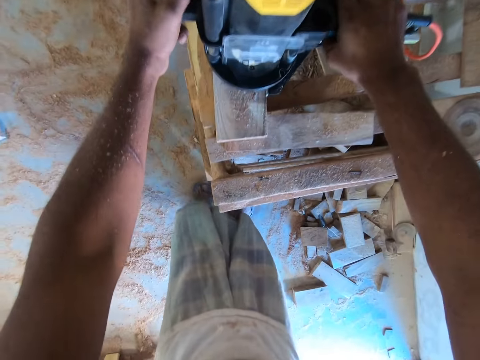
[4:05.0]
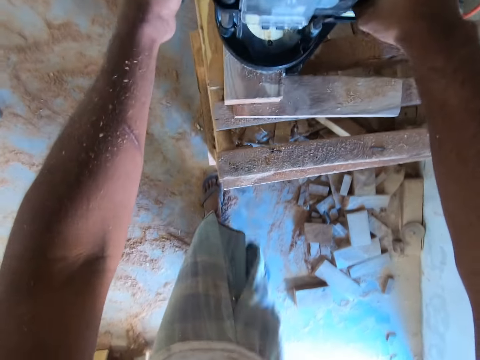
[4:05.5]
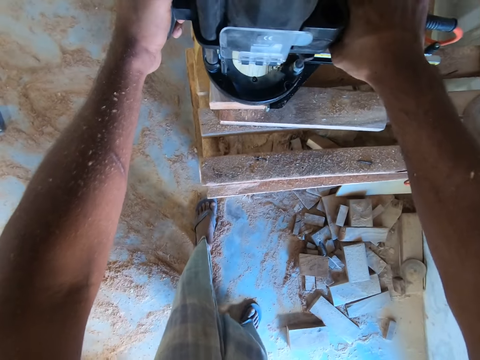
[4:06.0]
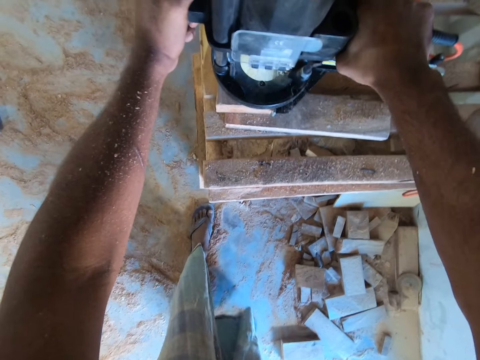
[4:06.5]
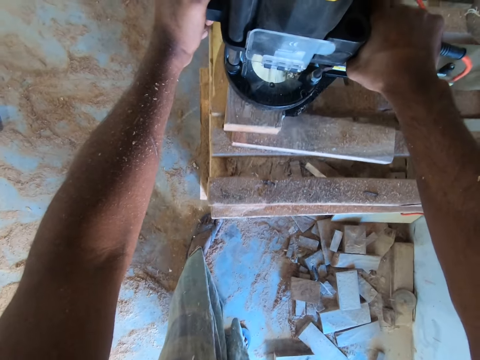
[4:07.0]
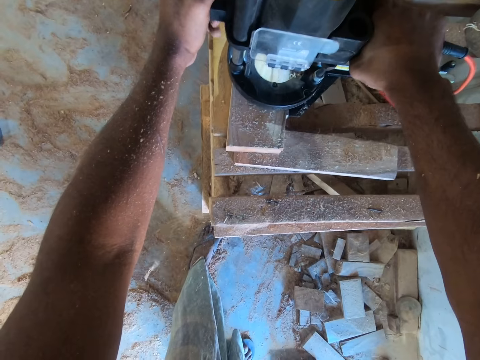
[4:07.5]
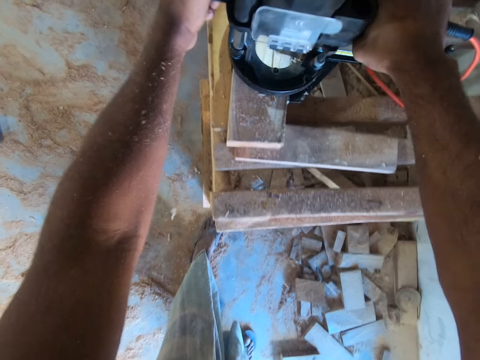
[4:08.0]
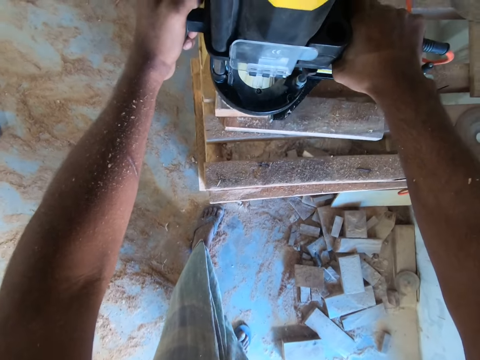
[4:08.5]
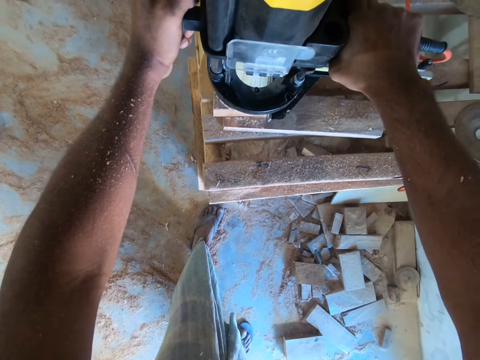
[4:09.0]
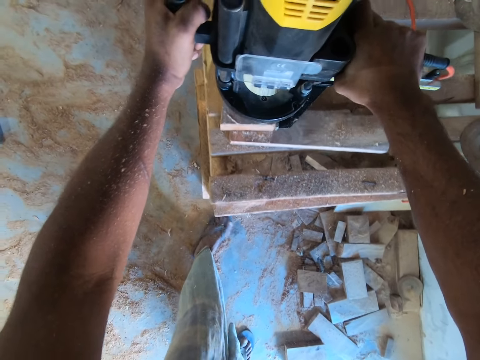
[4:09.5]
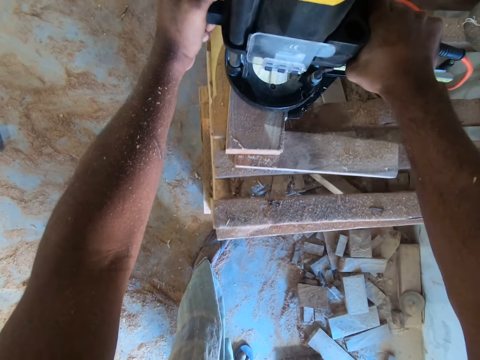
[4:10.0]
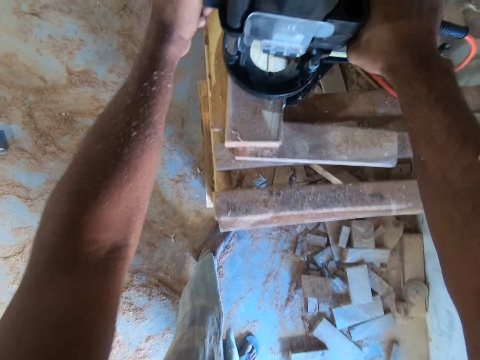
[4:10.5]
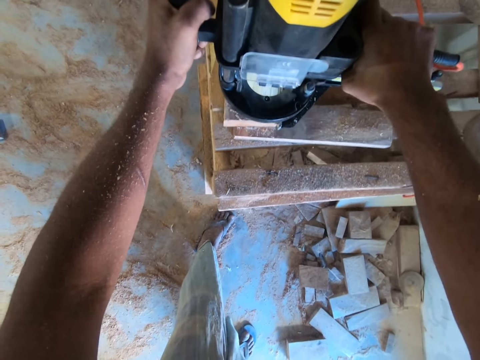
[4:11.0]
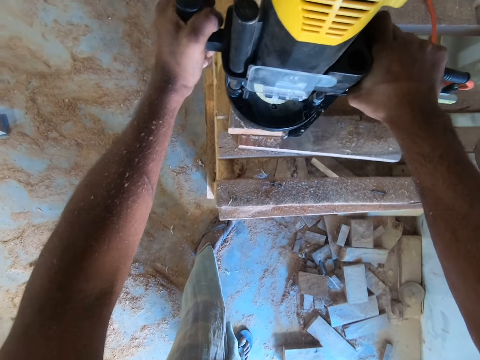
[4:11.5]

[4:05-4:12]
The camera wearer holds the wood cutter on the wood on the wooden table with both hands. He cleans the wood with a sander machine. He drills the wood on the wooden table with the wood cutter in both hands.

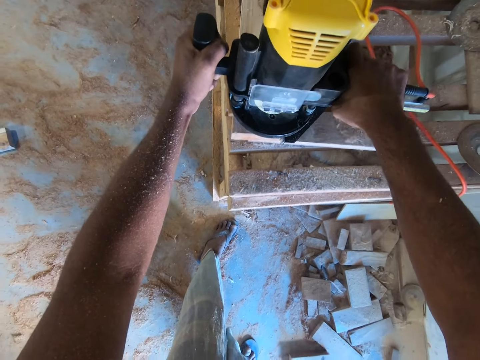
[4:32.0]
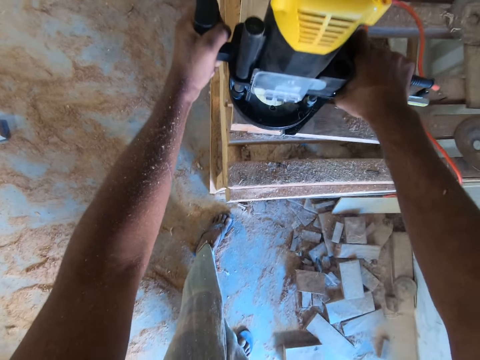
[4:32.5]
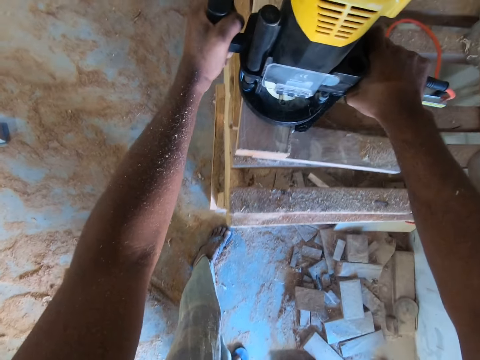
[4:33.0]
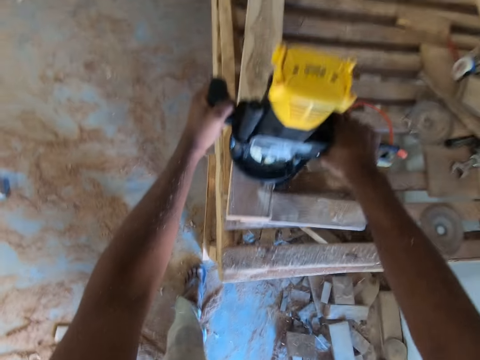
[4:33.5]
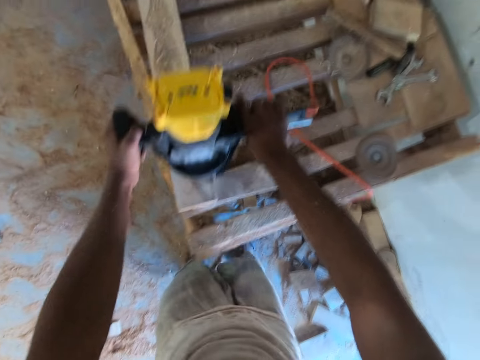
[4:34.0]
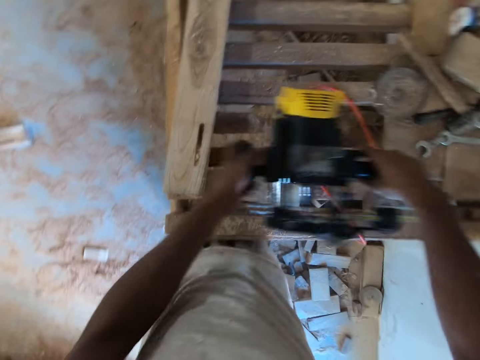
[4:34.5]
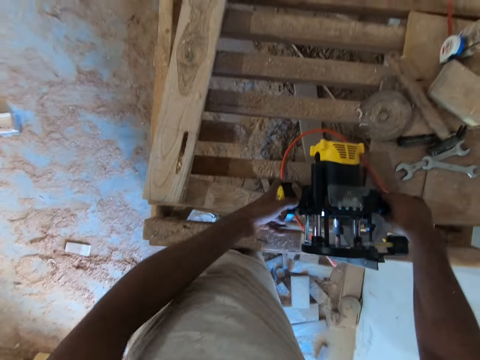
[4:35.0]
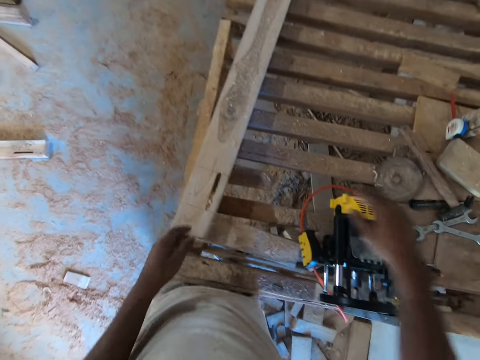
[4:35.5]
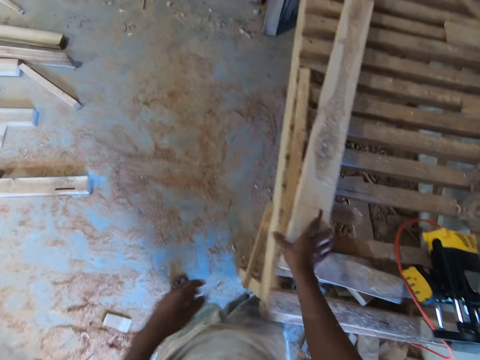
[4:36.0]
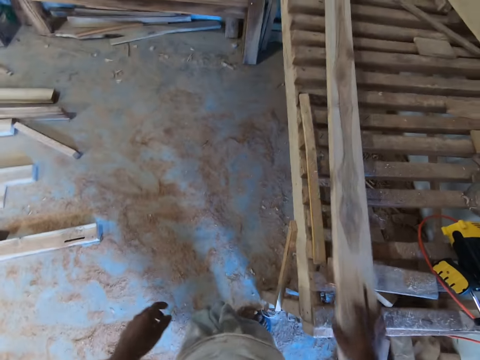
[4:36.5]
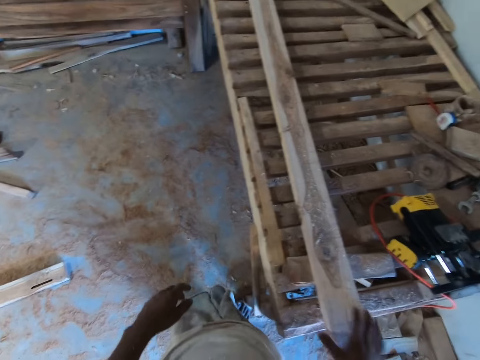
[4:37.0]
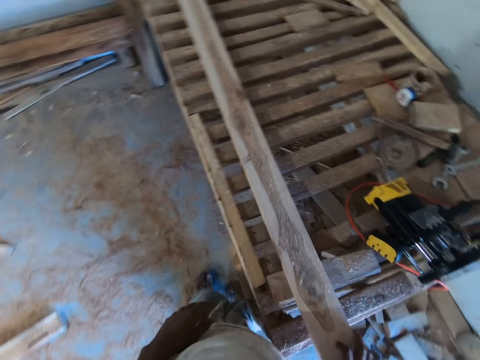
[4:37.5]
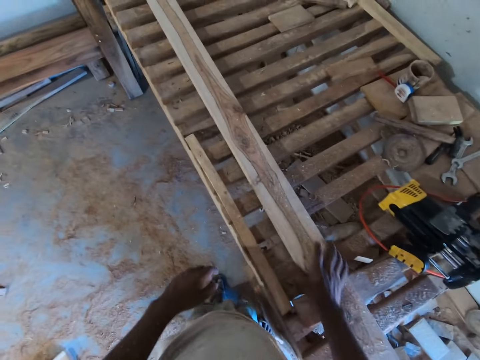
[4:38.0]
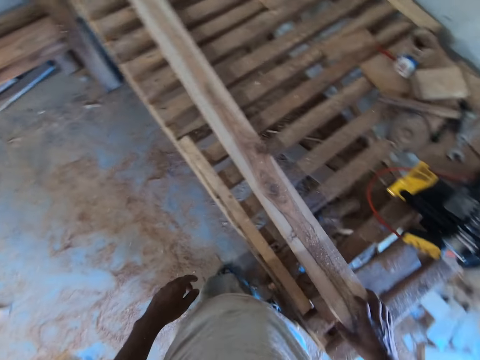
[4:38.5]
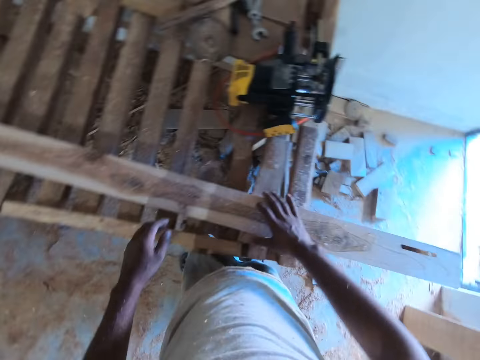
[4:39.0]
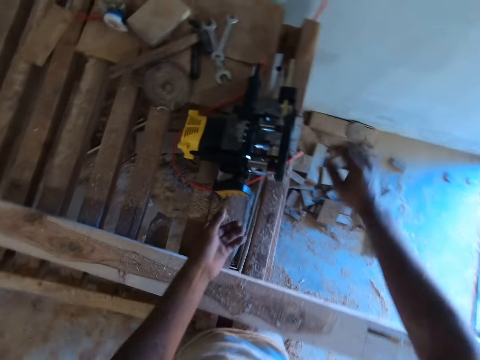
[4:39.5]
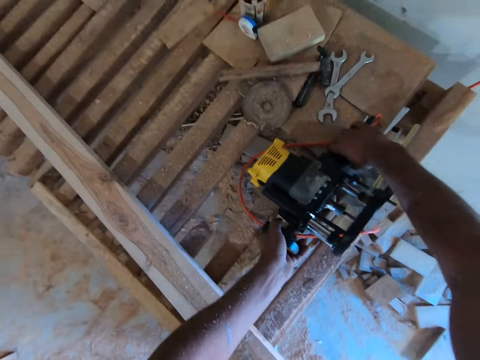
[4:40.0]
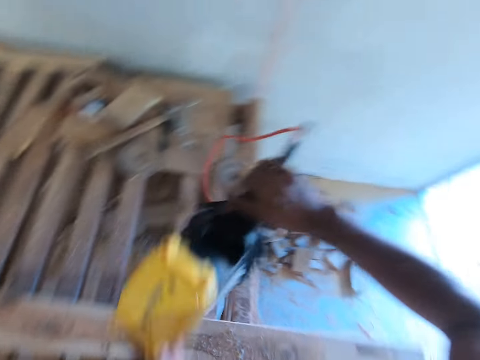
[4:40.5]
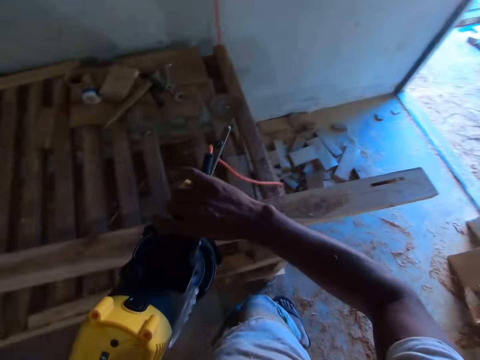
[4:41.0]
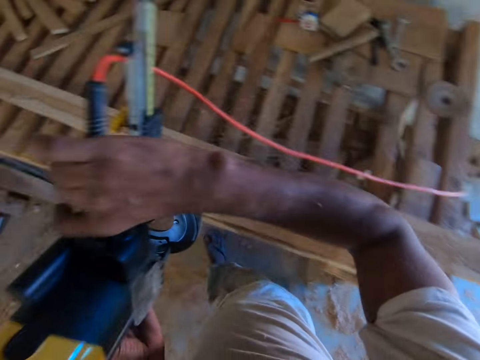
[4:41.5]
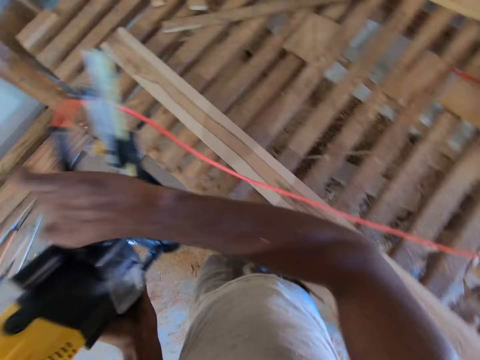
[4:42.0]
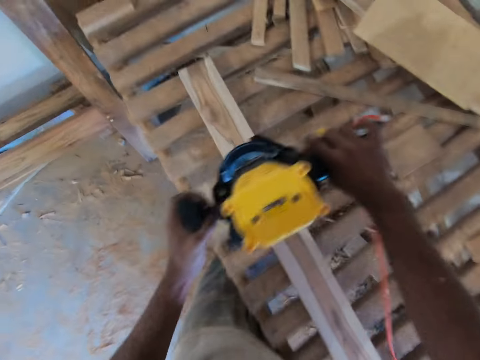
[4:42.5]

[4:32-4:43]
The camera wearer picks up the wood cutter or sander machine on the wood on the wooden table with both hands. He drops the wood cutter on the wooden table with both hands. He moves the wood on the wooden table with his right hand. He holds the wood. He picks up the wood cutter on the wooden table with both hands. He holds the sander machine.

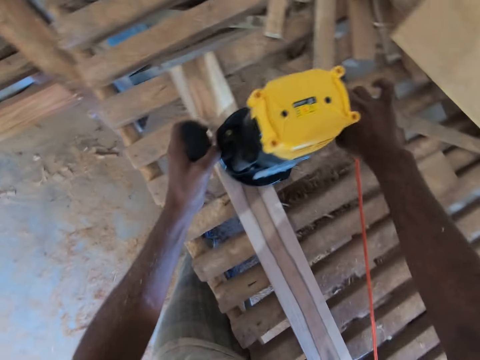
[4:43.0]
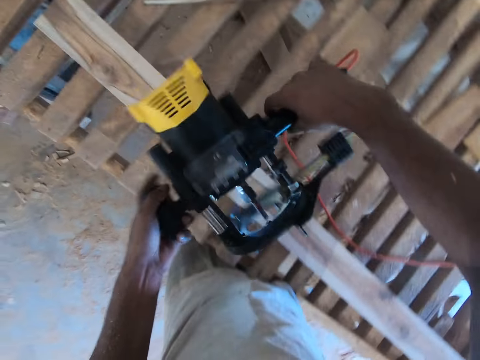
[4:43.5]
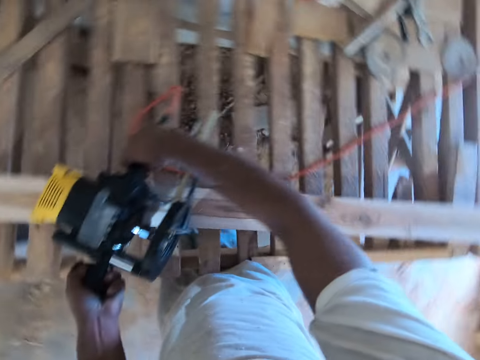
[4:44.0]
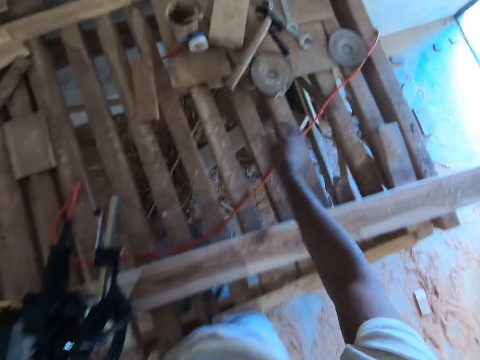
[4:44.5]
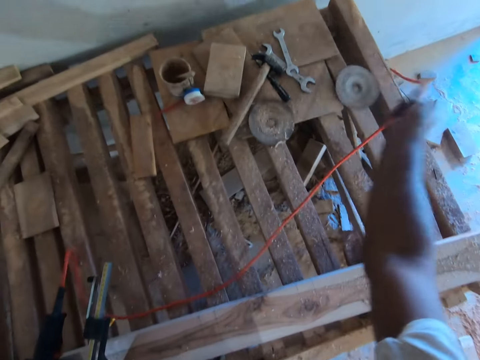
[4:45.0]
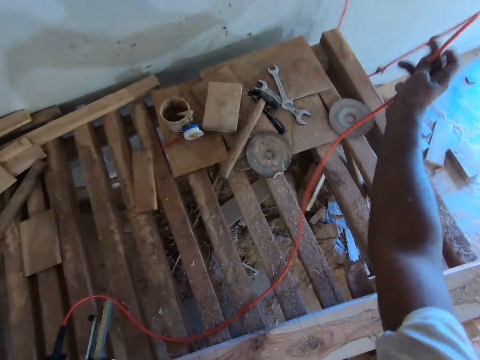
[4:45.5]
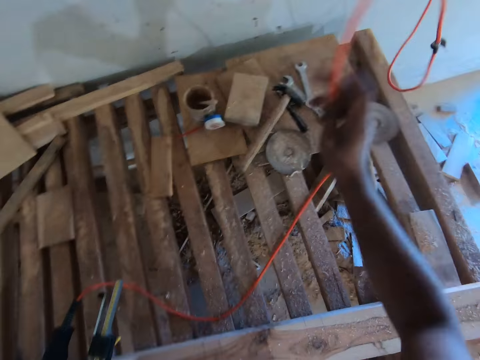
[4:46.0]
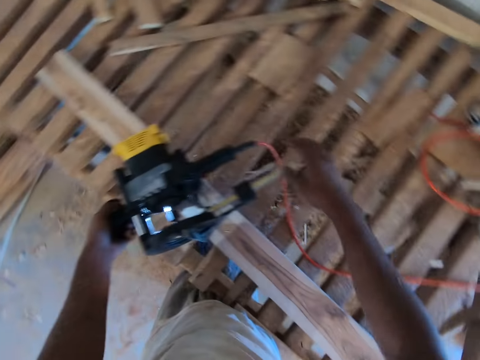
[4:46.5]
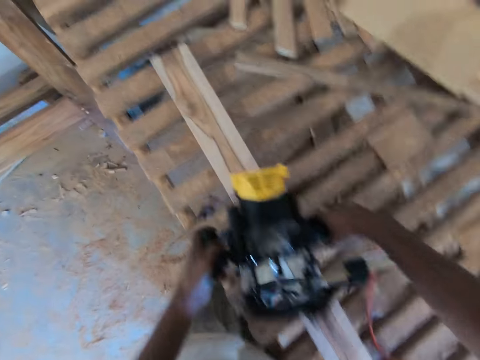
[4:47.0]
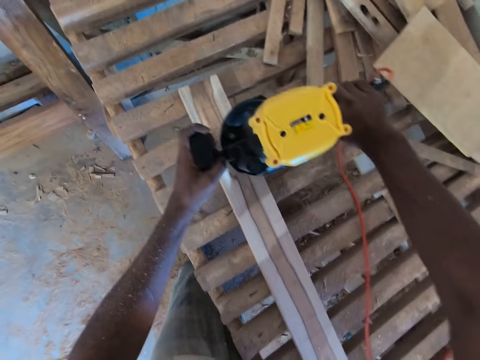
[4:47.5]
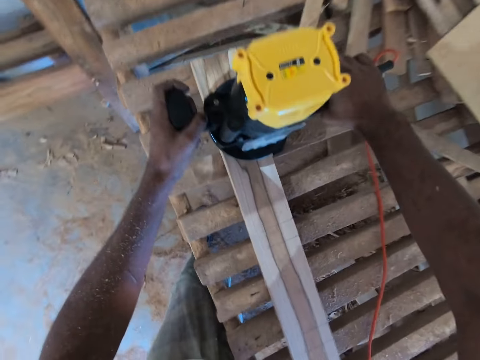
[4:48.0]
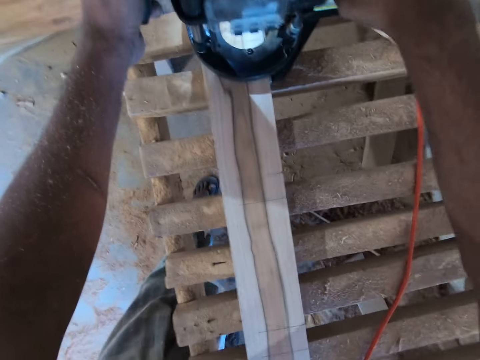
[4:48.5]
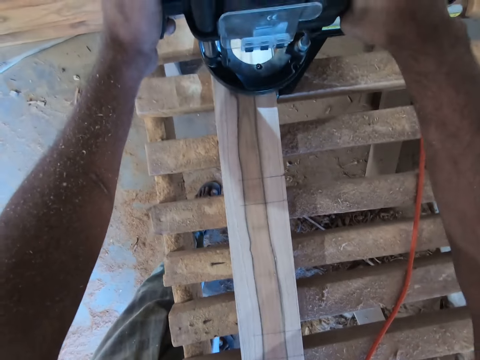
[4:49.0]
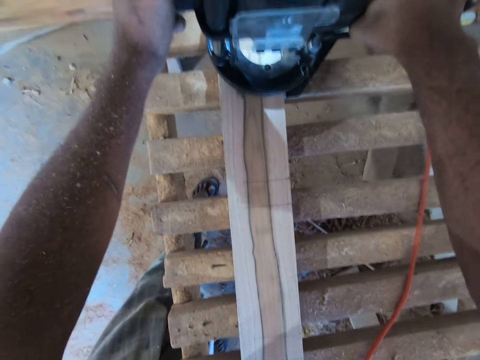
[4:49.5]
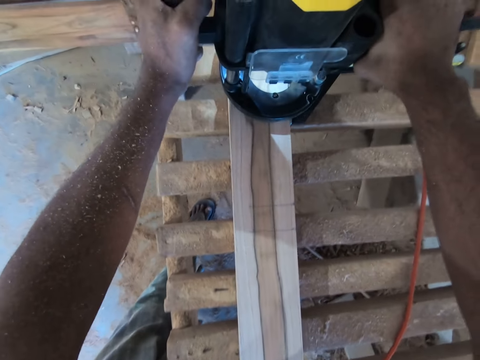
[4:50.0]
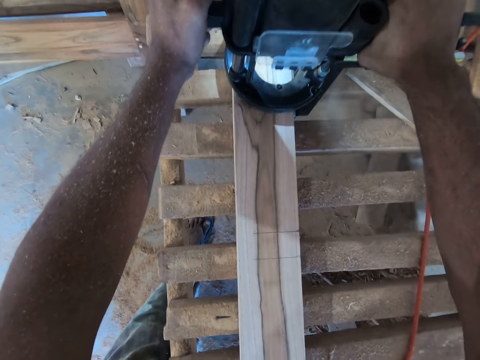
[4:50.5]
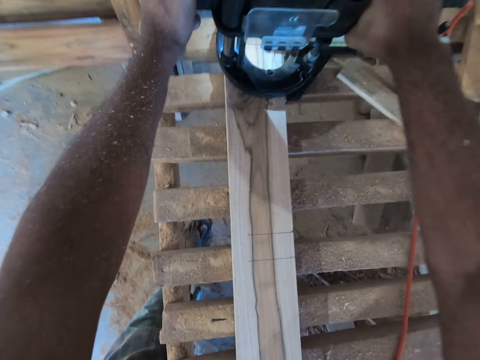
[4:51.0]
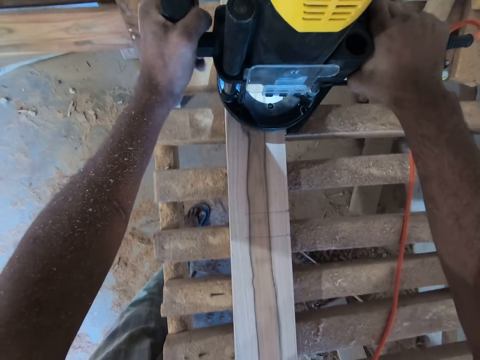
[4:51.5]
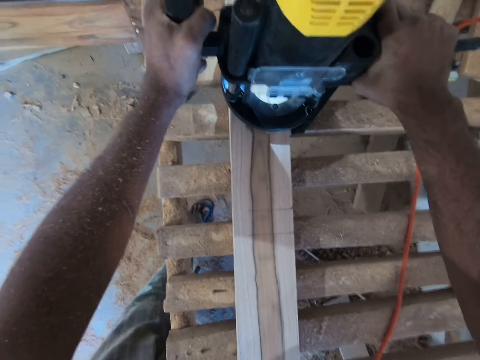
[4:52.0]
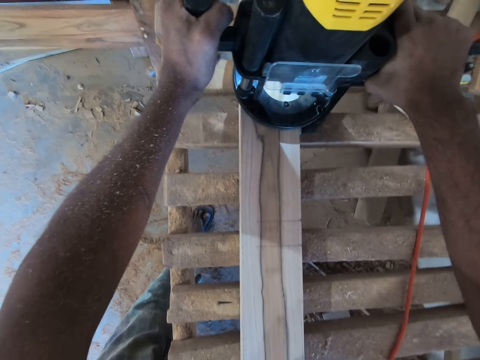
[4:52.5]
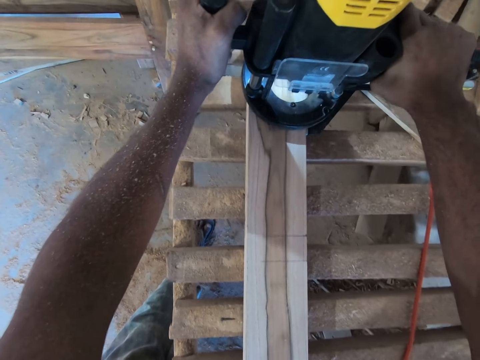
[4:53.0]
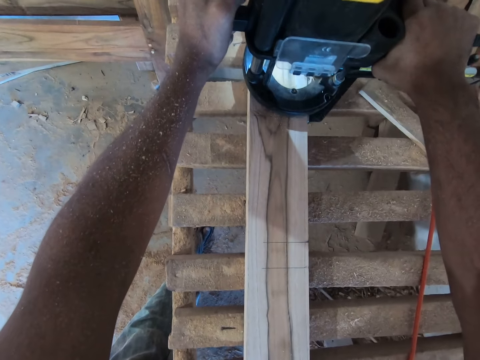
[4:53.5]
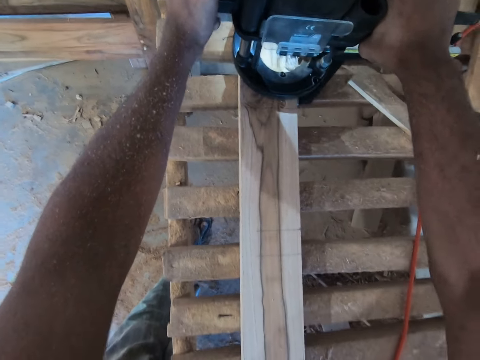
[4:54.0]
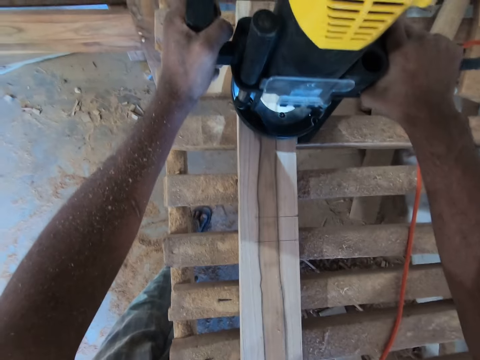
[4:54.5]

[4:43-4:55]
The camera wearer drops the wood cutter on the wood on the wooden table with both hands. He cleans the wood with the sander machine. He adjusts a wire of the wood cutter with his right hand. He pulls the driller cable. He picks up the compact router from the wood plank with both hands. He places the compact router on the wood plank with both hands. He makes a hole through a piece of wood with a driller. He routes the wood plank with the compact router in both hands.
